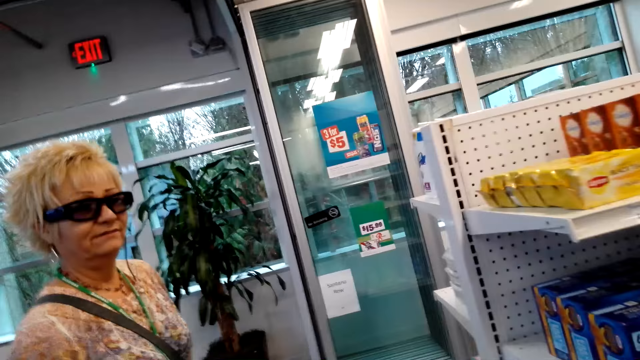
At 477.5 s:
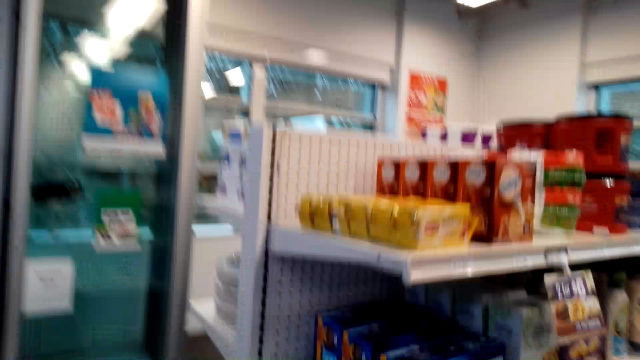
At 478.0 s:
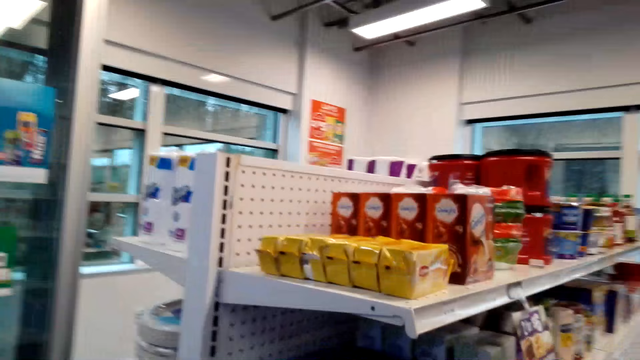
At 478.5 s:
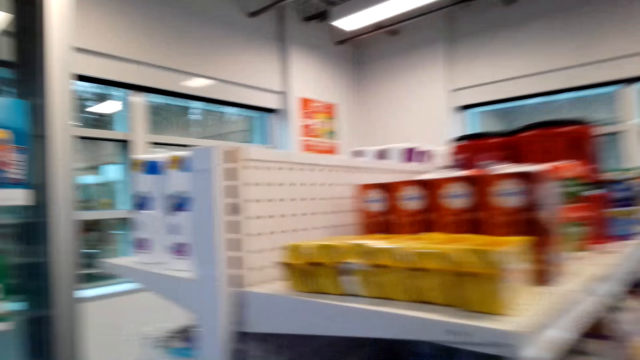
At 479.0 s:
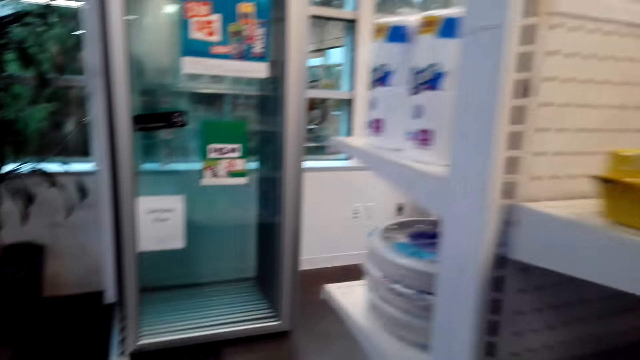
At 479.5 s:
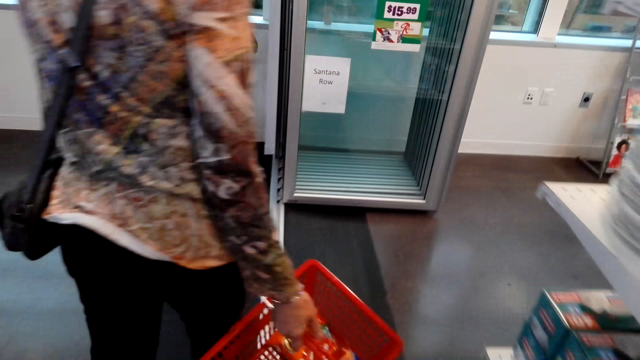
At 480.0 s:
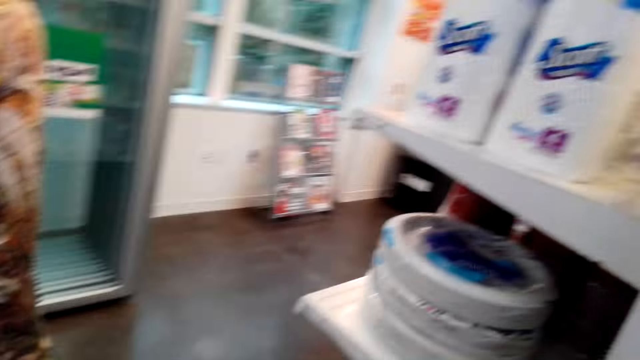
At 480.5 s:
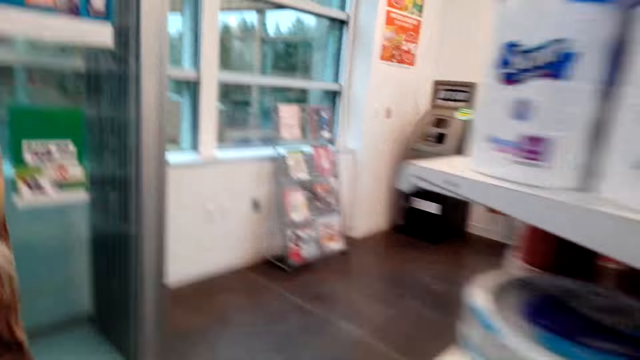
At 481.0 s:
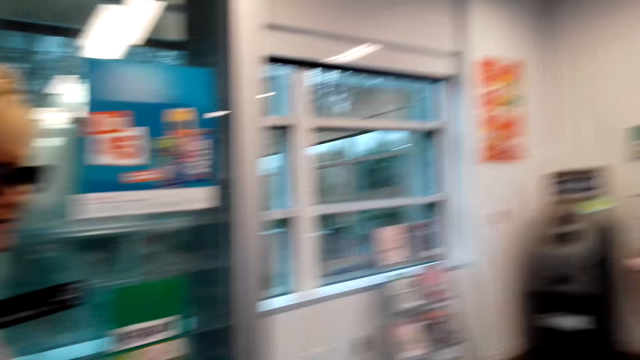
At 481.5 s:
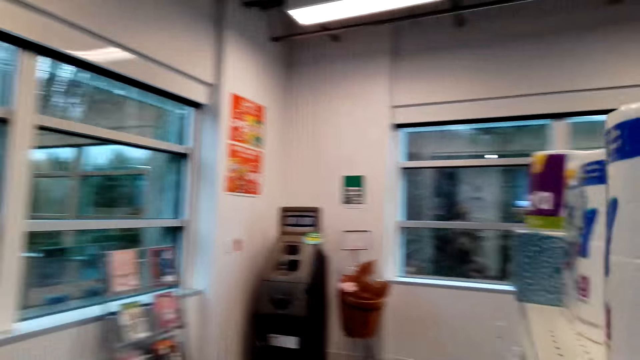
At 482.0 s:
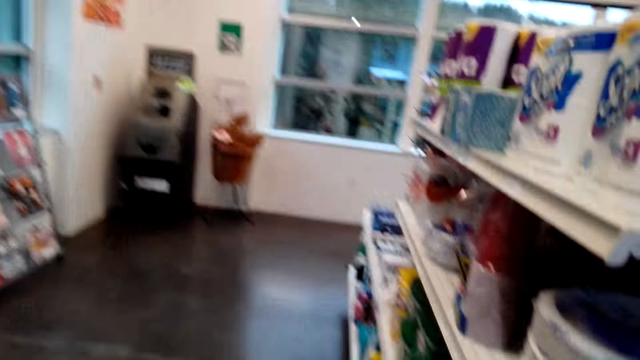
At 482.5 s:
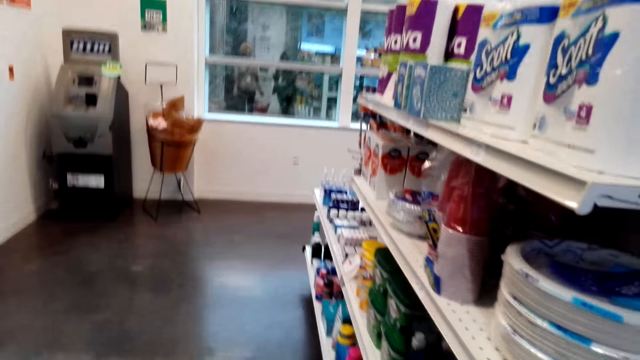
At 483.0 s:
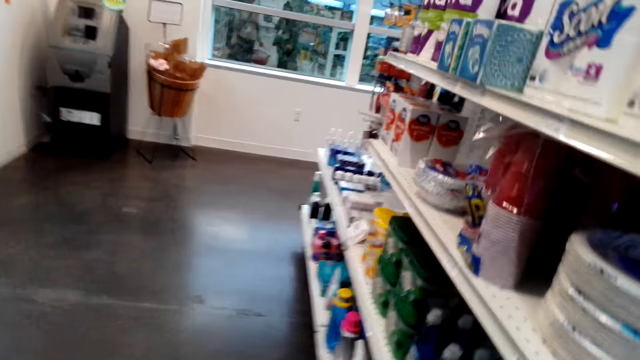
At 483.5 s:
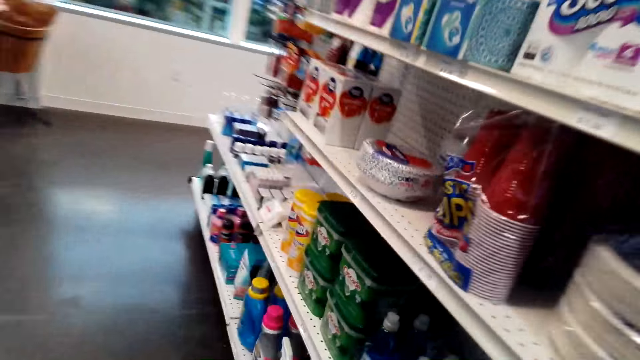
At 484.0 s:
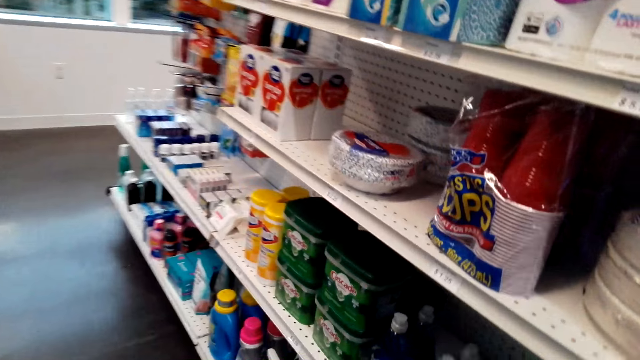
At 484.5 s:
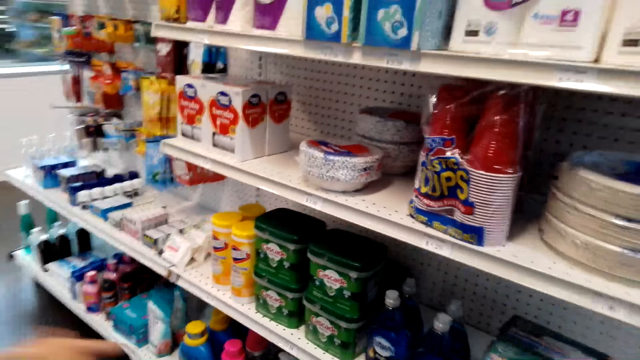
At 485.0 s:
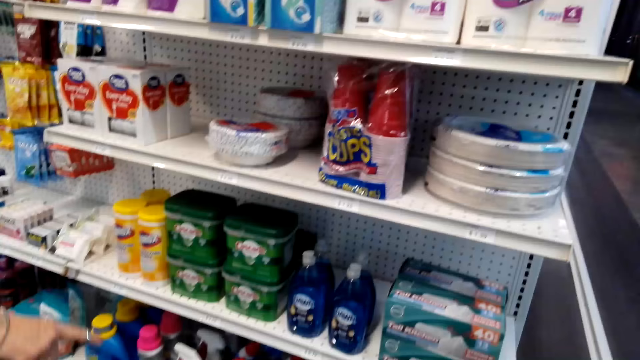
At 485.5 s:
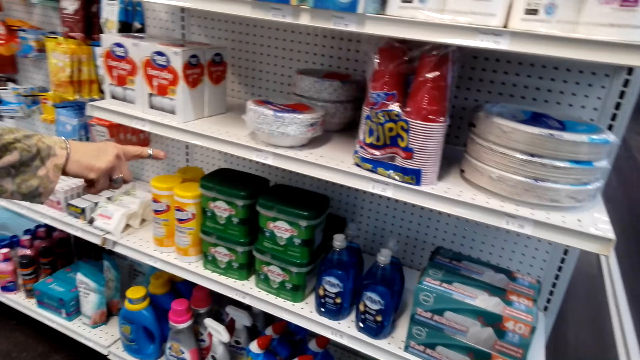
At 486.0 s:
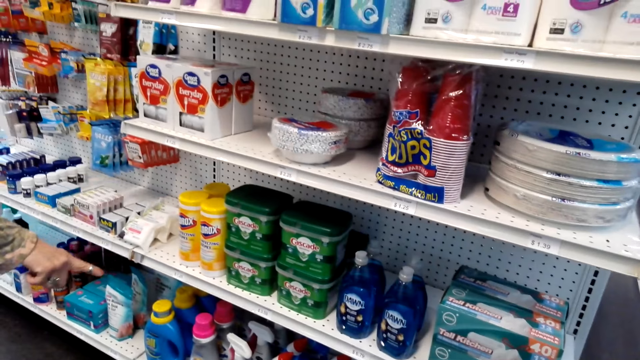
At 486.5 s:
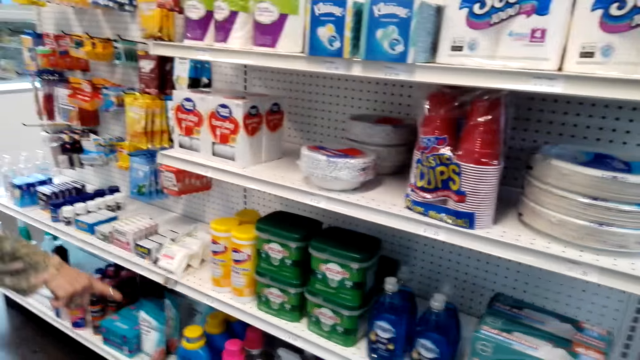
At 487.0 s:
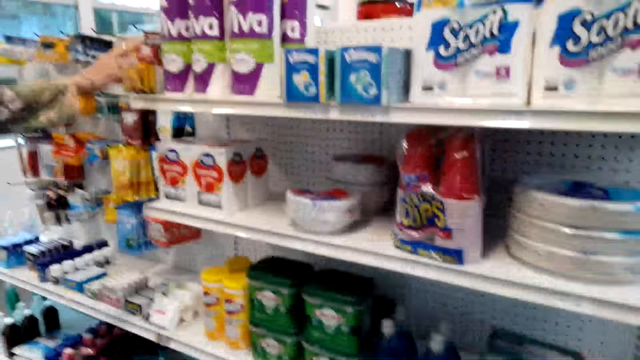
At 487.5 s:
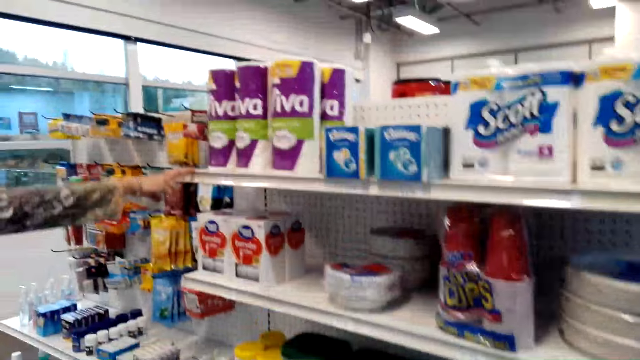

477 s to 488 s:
The camera wearer walks. The woman walks around. The camera wearer looks around. They look at the food stuff on the shelves. The woman points at the food stuff and lifts a hand.

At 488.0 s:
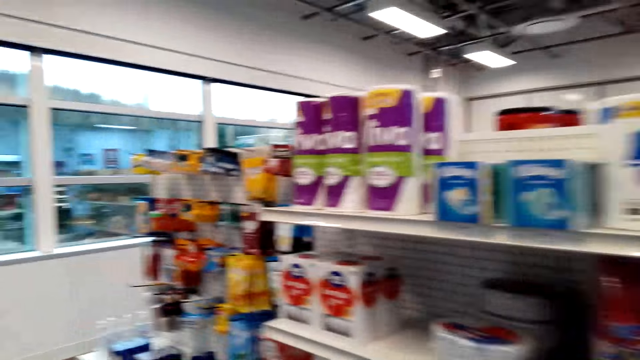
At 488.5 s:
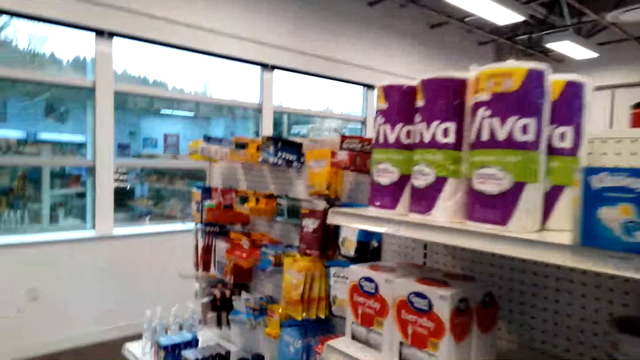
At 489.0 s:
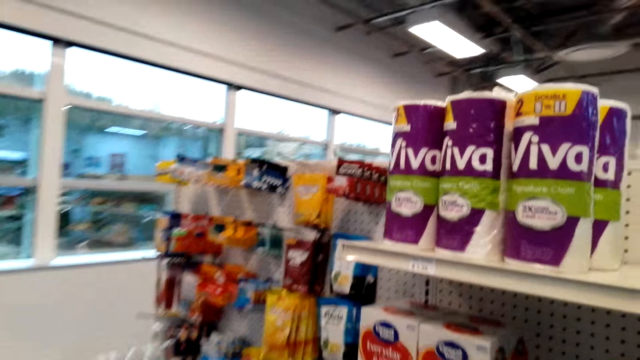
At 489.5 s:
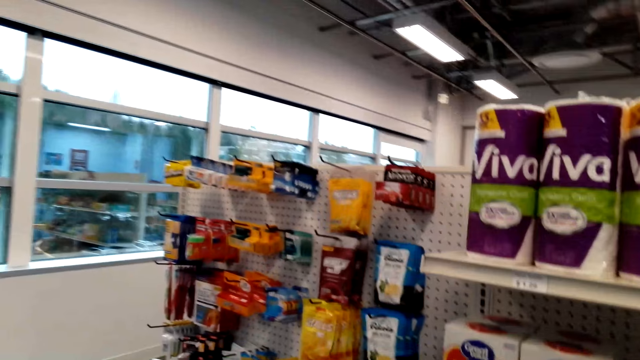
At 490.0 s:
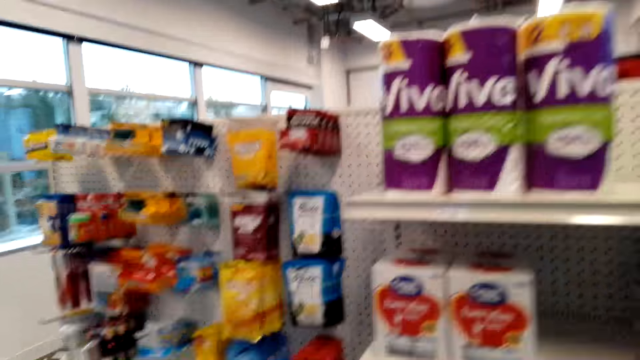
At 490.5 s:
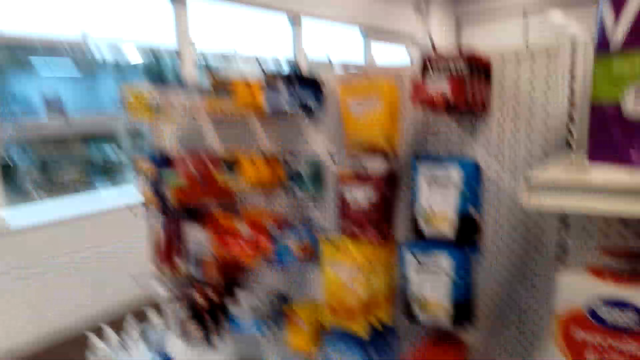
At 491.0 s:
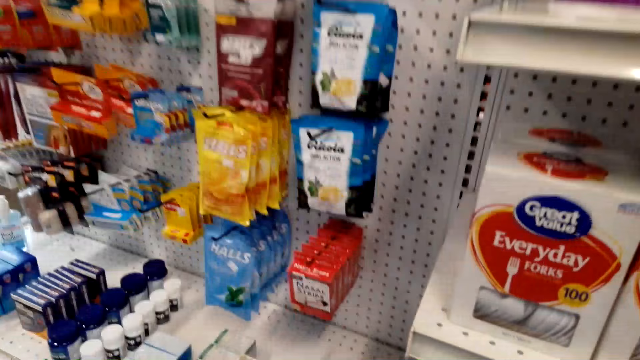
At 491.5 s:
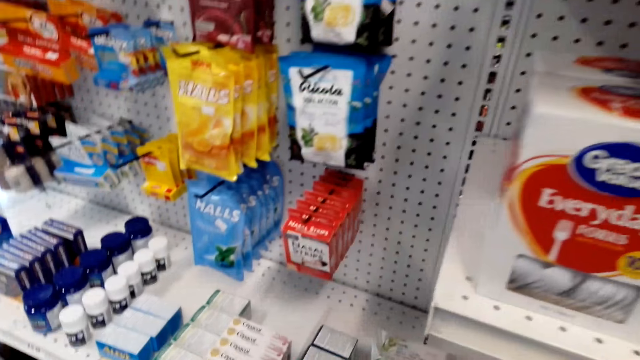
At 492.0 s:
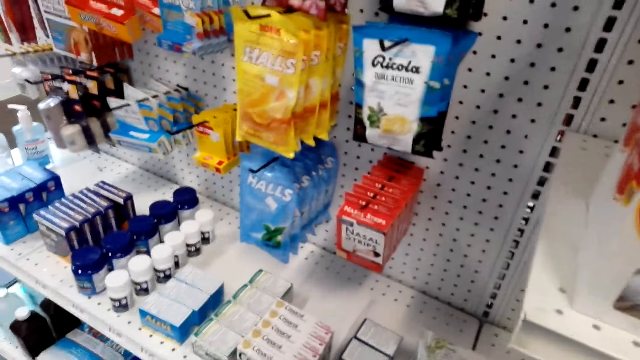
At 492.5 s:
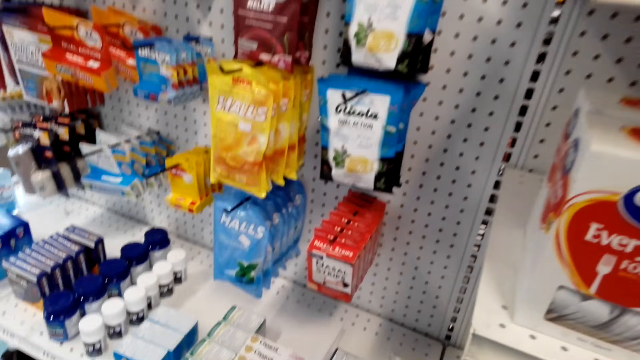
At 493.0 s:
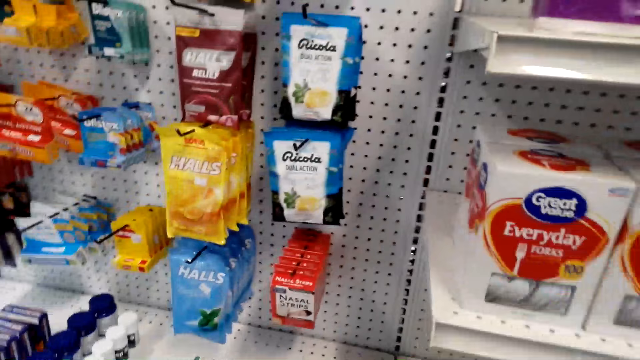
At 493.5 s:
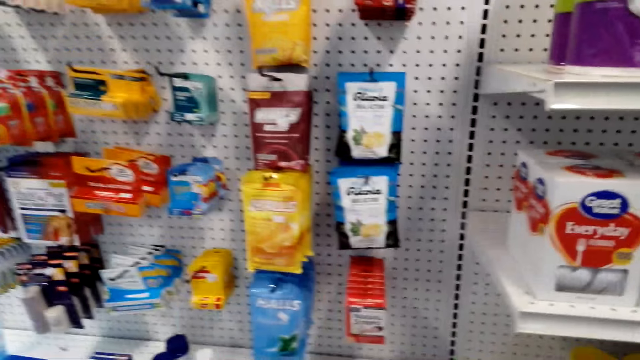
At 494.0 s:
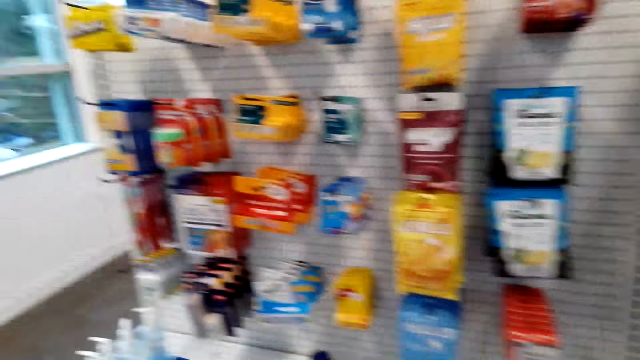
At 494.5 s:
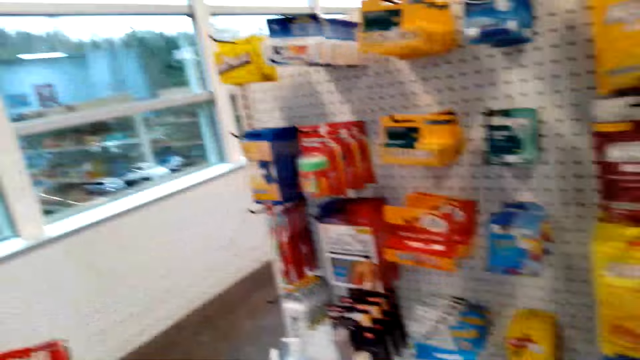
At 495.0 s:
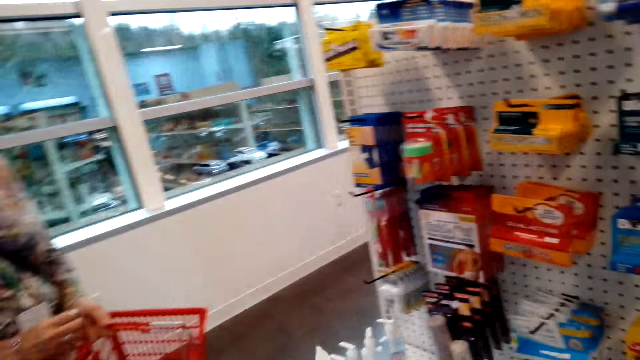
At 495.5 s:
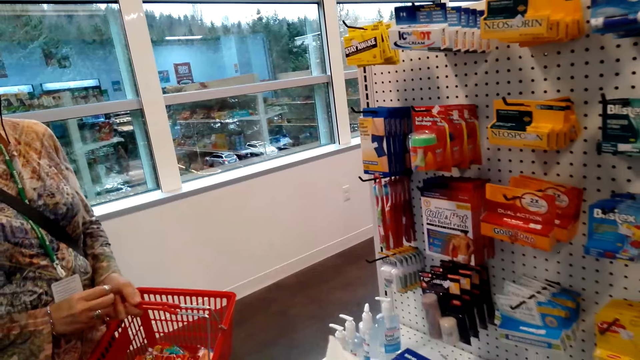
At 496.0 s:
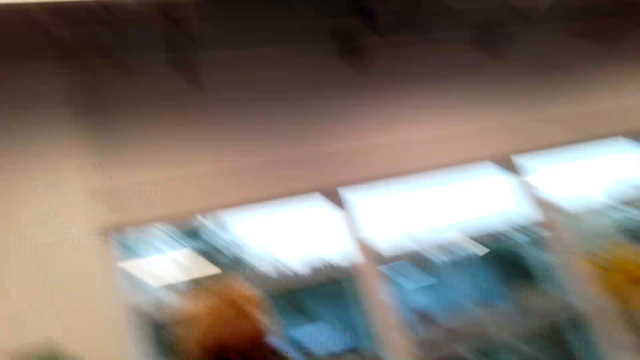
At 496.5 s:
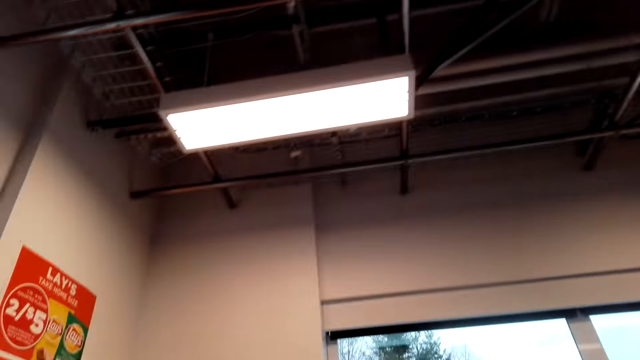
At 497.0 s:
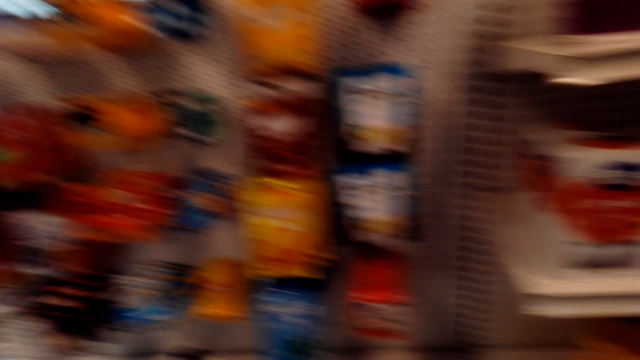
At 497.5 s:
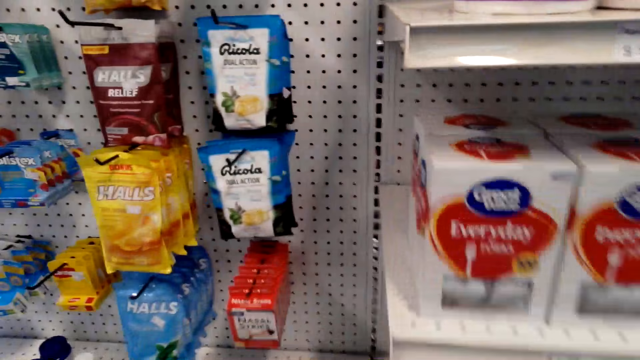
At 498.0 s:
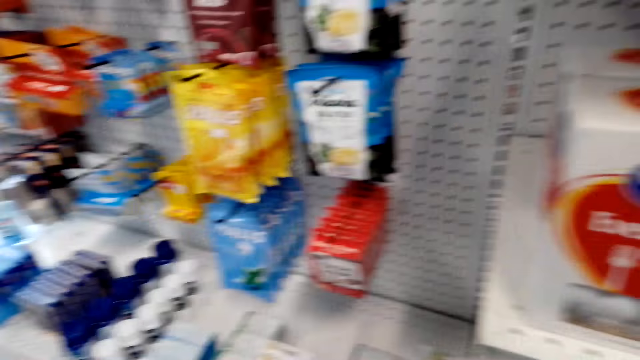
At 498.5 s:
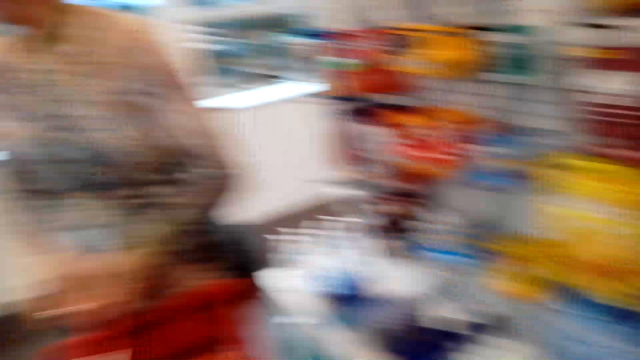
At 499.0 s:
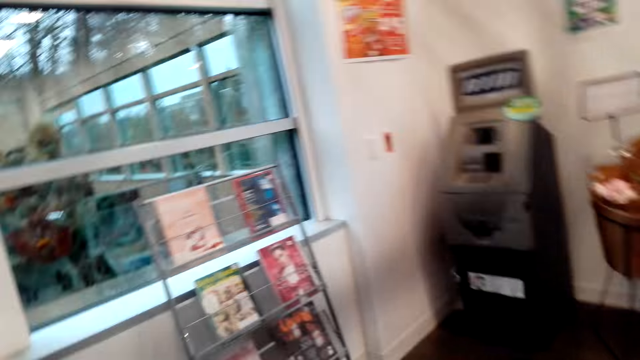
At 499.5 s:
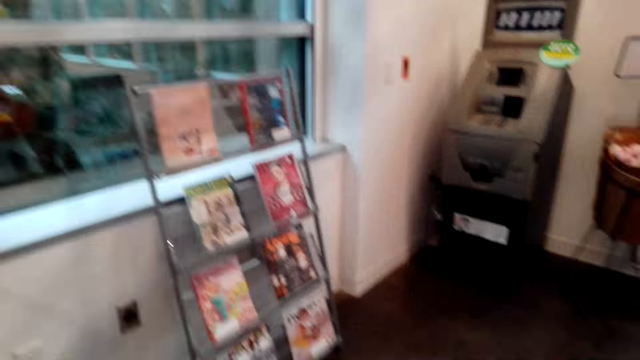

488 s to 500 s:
The camera wearer looks at items on the shelf. They look around. They look around again.
